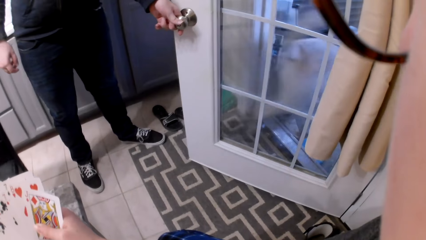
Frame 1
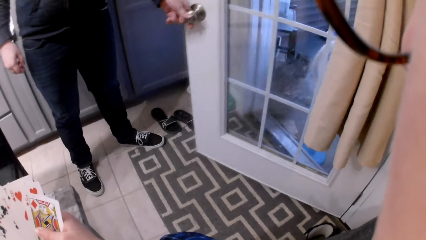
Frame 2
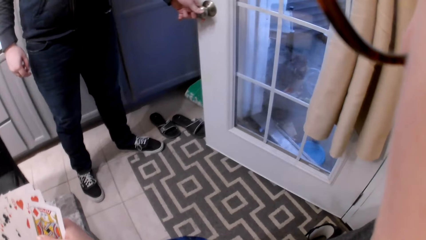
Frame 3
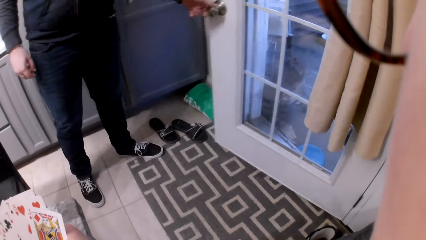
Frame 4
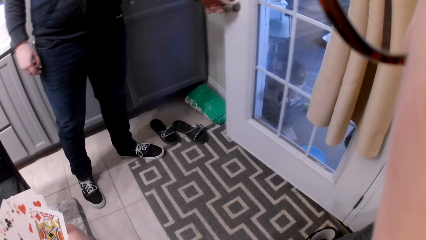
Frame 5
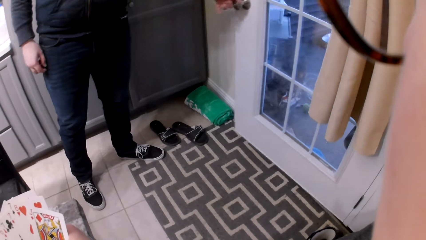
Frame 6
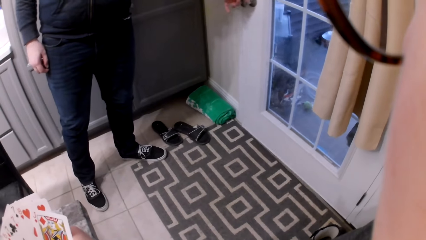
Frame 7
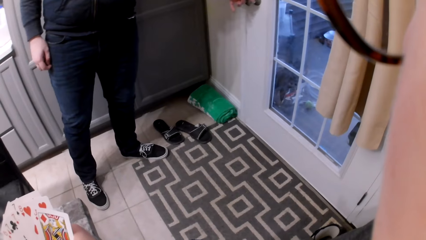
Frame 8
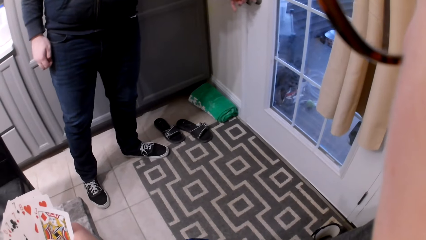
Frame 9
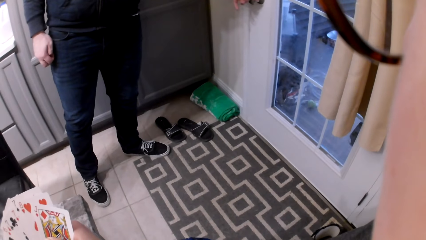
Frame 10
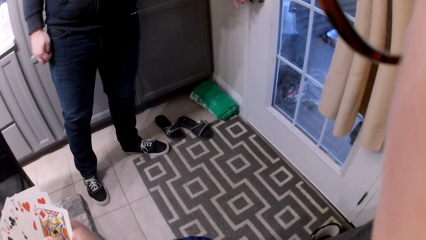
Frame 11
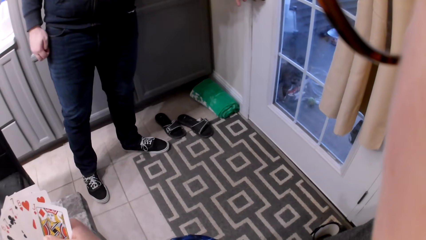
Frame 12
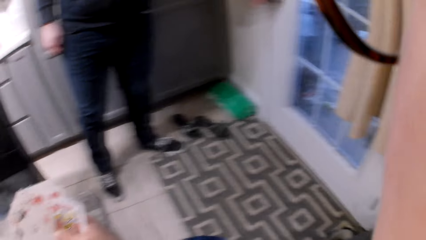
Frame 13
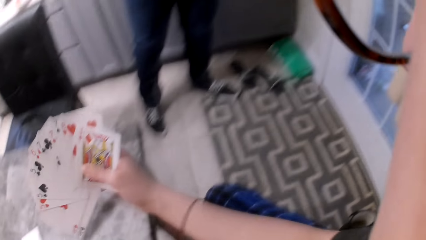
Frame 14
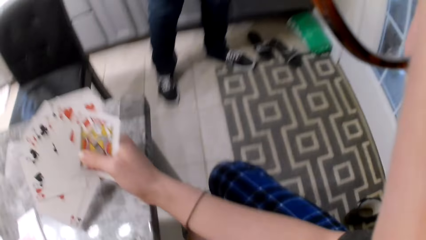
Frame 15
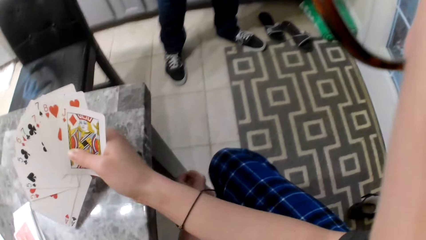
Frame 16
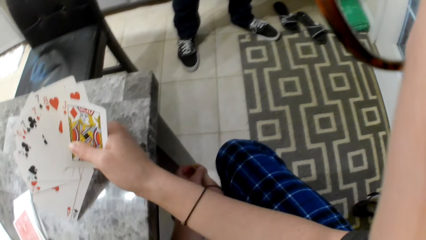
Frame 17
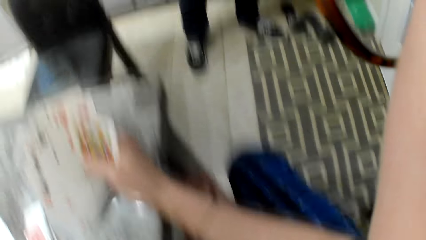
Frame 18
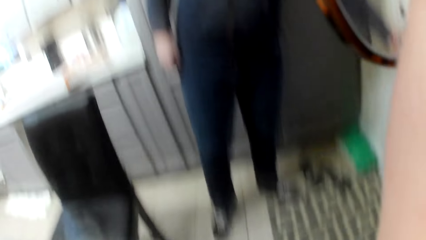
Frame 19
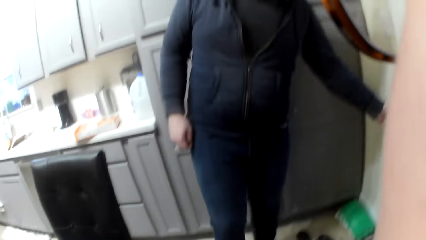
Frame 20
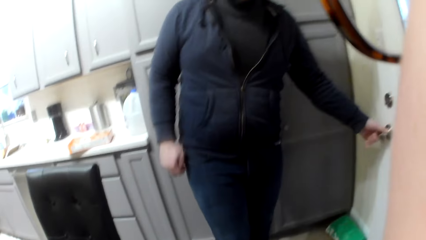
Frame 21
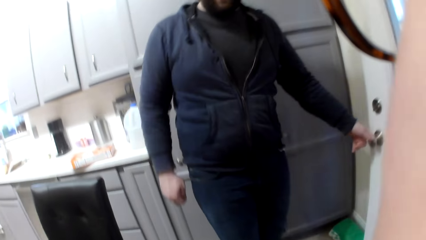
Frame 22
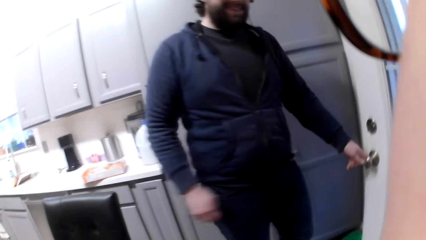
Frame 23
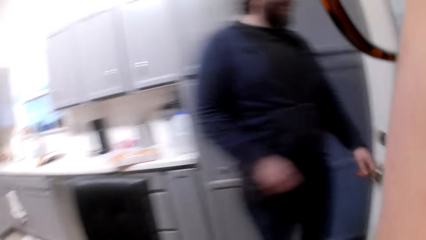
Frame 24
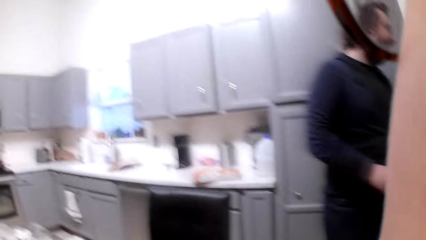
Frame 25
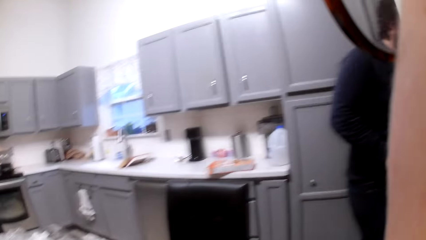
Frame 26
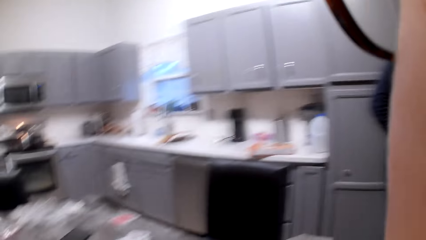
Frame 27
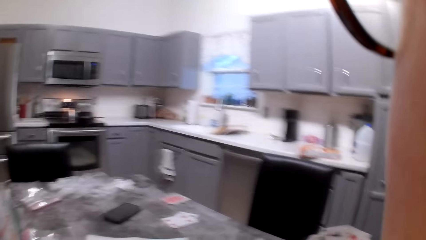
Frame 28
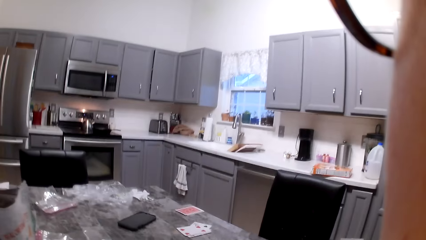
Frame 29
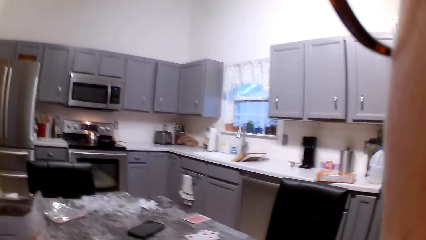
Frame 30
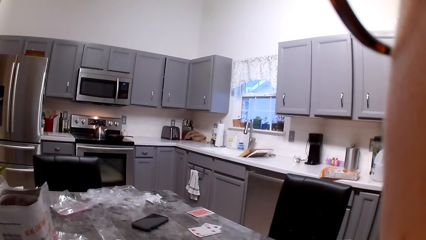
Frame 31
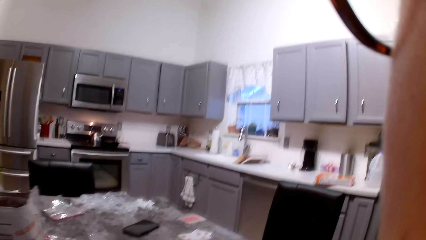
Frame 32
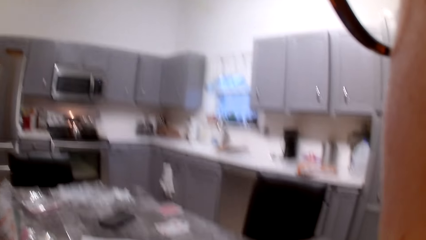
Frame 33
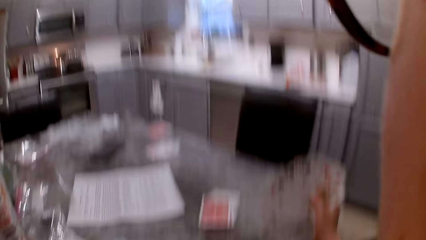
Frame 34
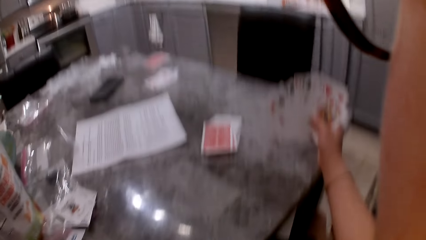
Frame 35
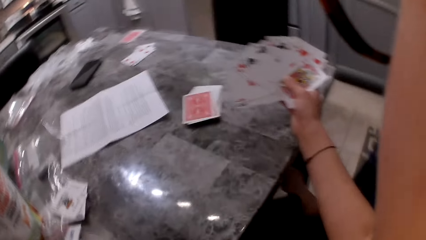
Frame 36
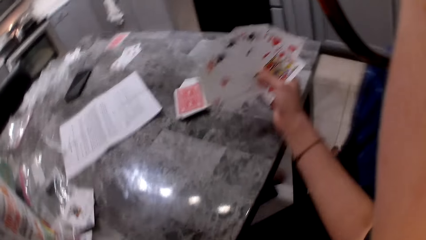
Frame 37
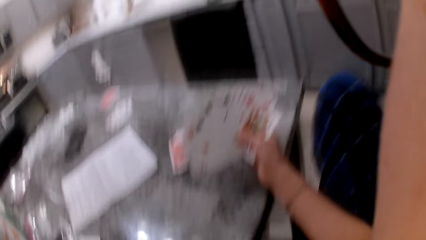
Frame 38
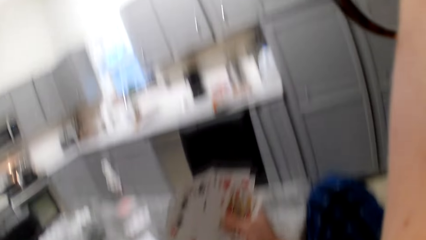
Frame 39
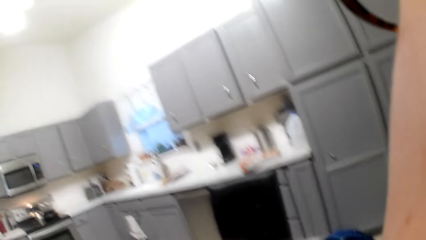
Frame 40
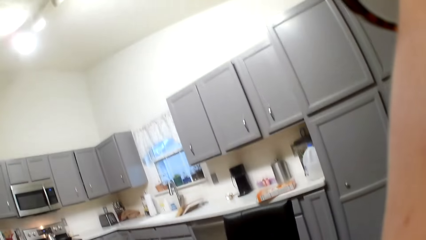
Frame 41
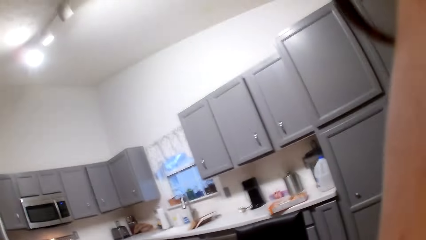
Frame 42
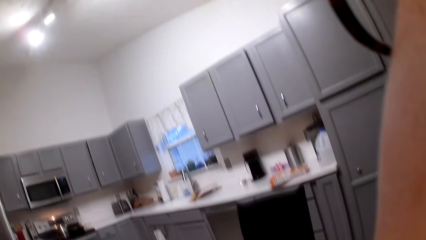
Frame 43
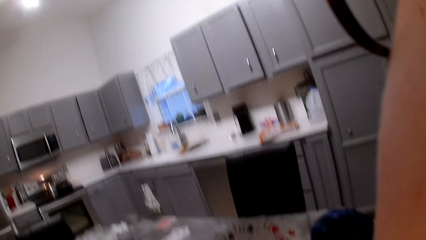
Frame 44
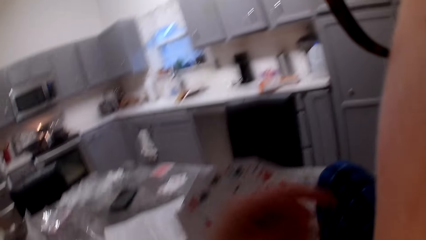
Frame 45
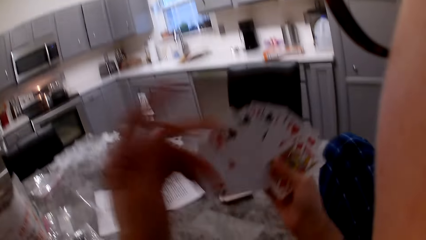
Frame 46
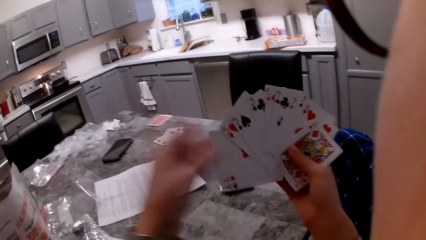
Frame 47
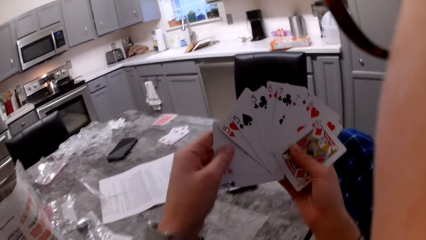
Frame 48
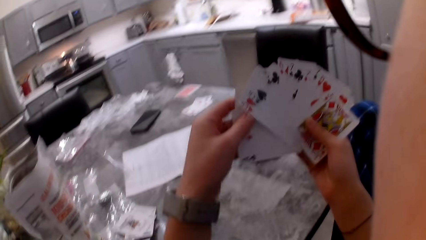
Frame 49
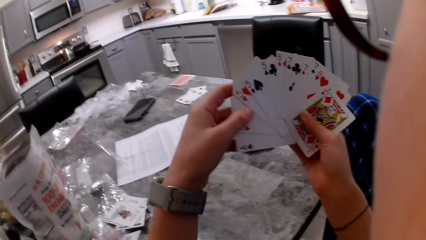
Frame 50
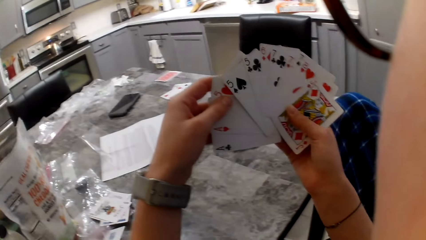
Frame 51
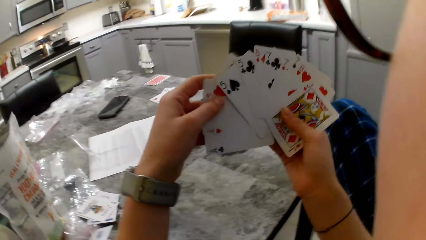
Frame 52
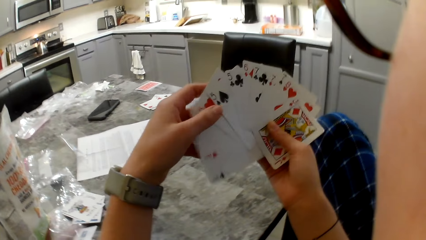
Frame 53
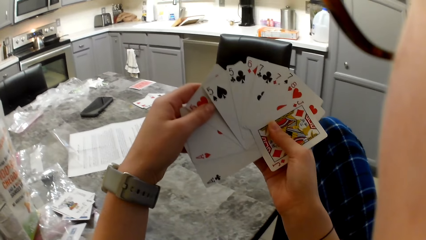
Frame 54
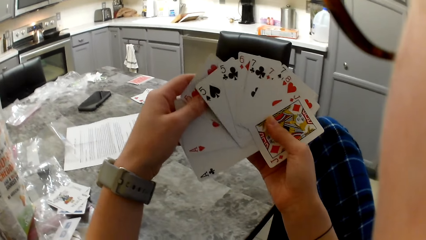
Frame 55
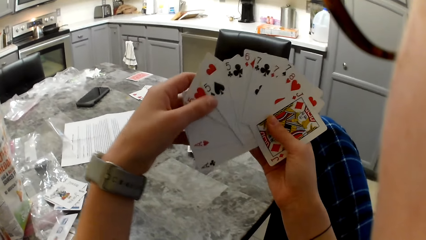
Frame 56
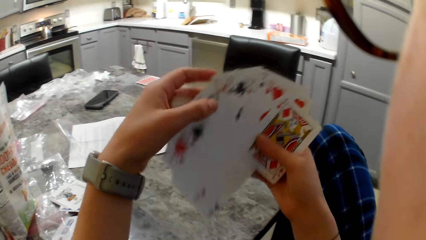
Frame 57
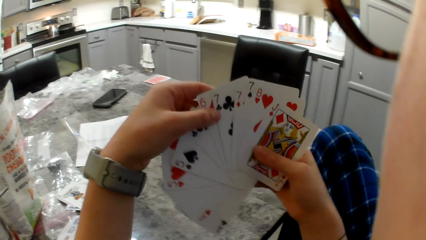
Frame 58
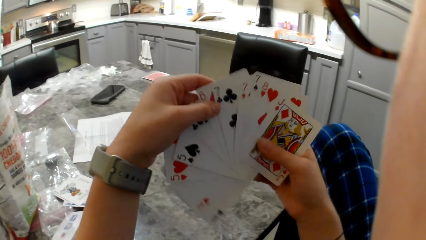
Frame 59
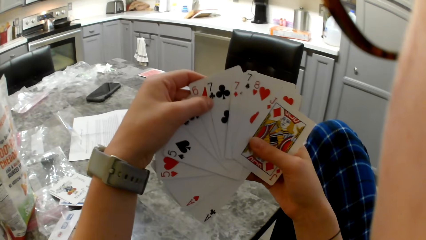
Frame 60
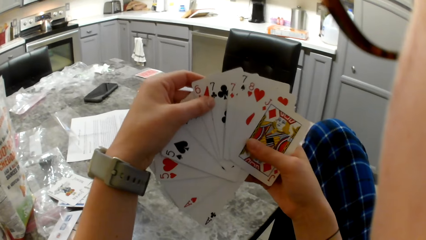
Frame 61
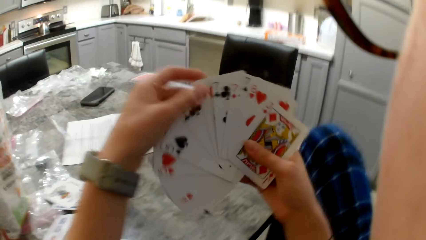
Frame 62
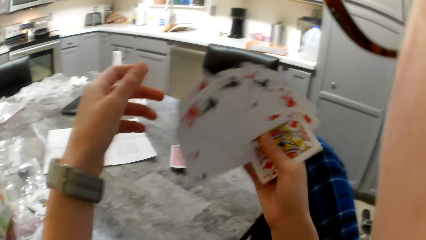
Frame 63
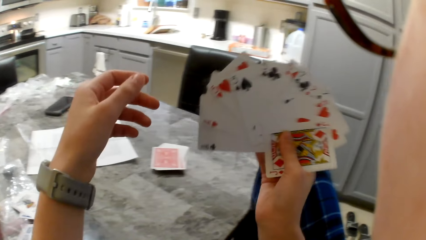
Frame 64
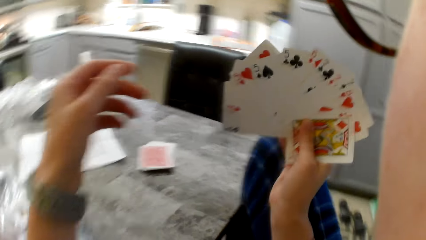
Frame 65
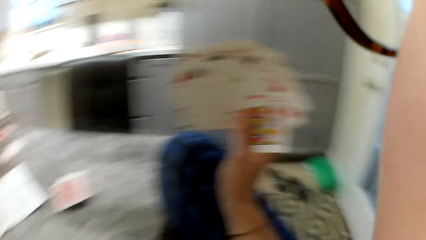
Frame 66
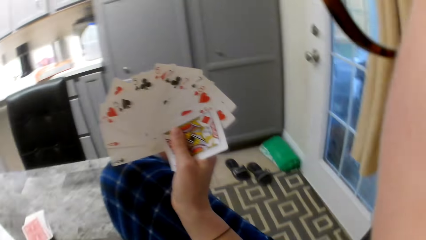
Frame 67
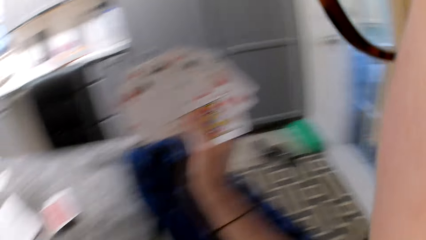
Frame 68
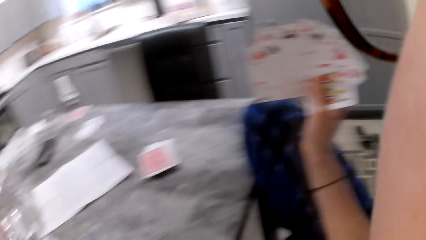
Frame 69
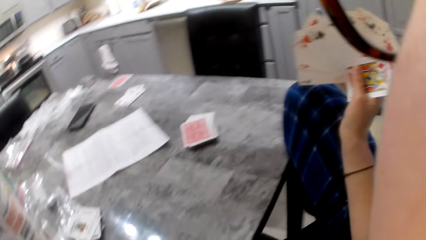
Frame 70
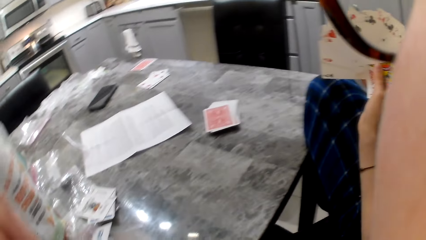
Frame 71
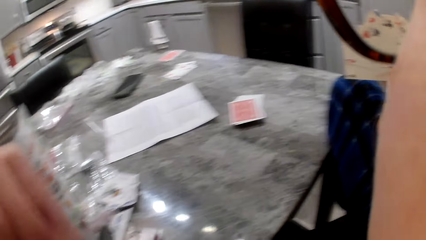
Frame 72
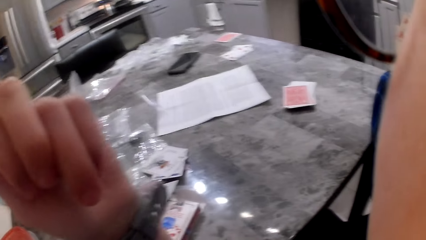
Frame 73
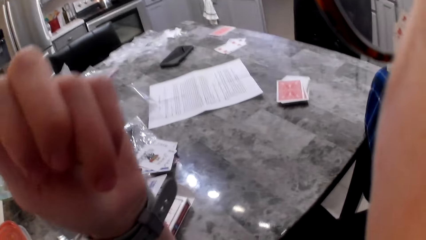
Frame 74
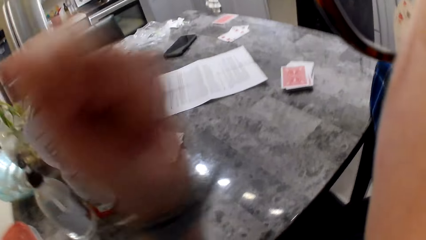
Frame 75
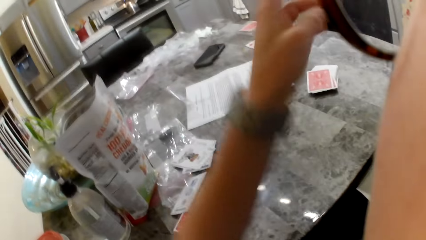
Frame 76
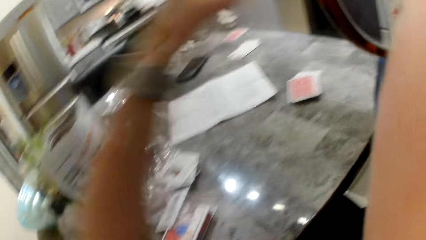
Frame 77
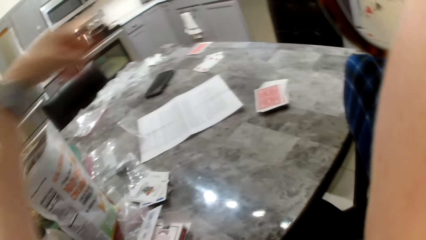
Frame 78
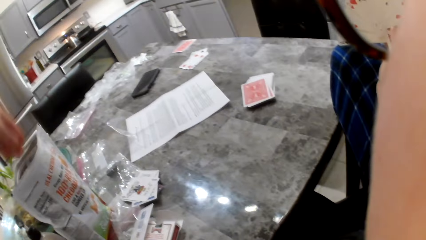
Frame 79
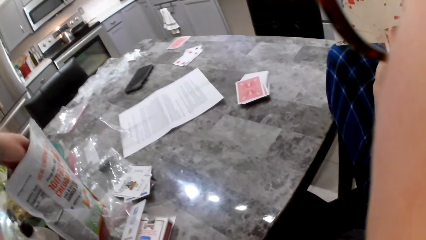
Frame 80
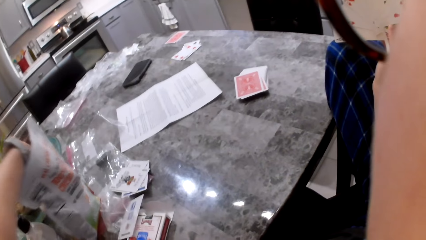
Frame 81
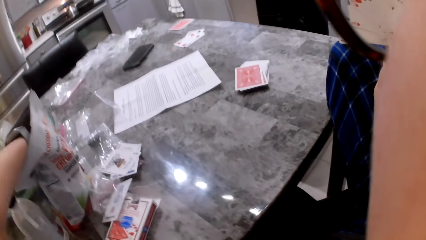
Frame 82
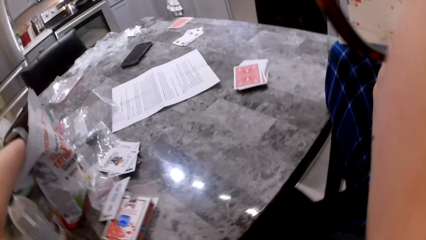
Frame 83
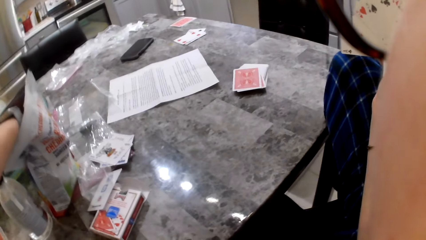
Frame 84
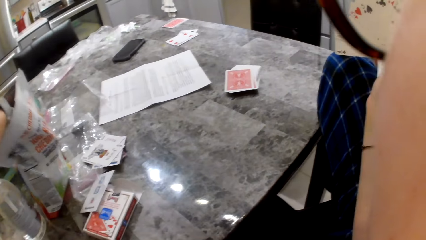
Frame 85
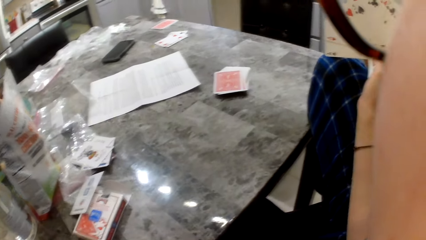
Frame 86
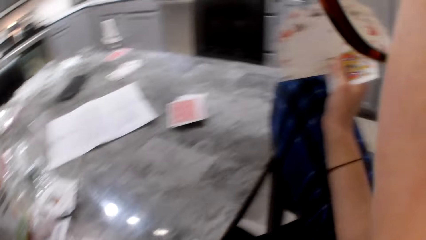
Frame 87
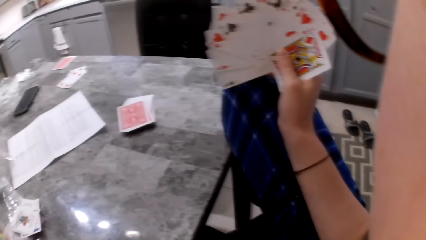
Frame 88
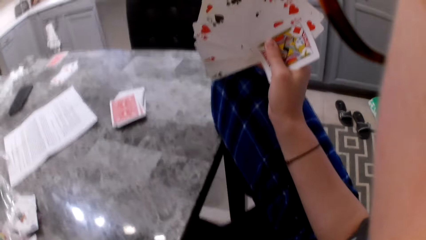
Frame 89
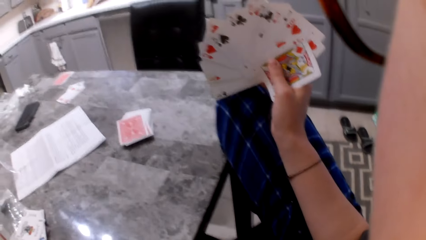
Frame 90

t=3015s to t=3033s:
The man closes the door. The man opens the door and walks out. The camera wearer holds the cards in her hands. She picks some cheddar chips from the paper on the table. She eats snacks from the snack pack on the table.
